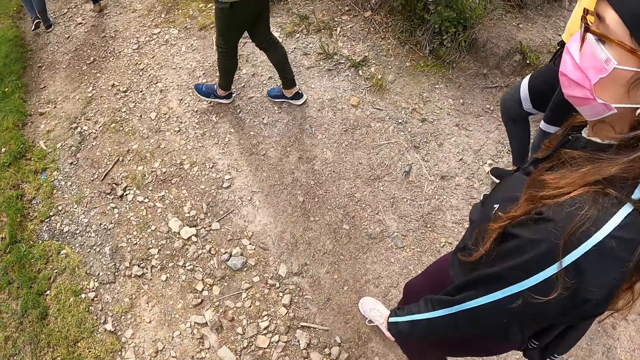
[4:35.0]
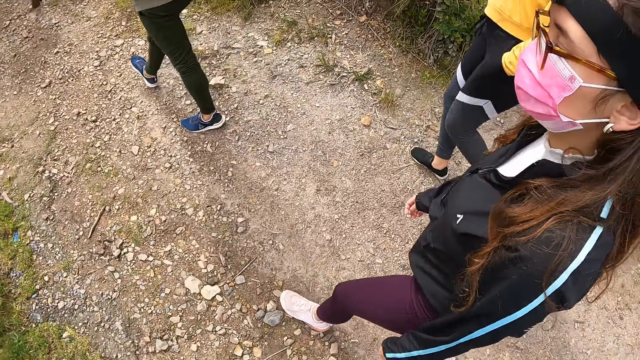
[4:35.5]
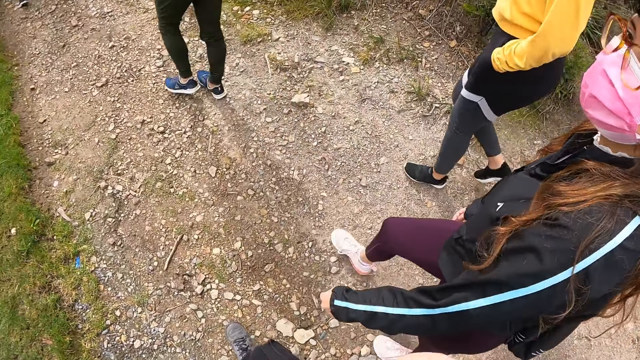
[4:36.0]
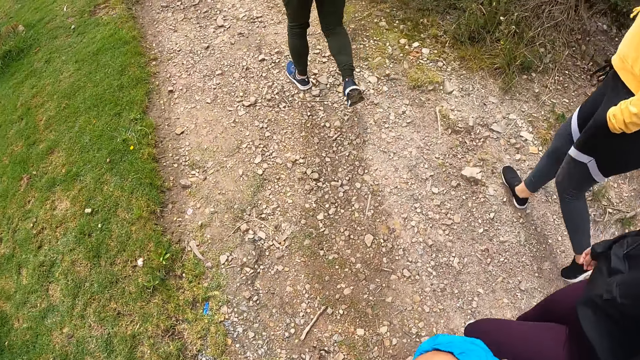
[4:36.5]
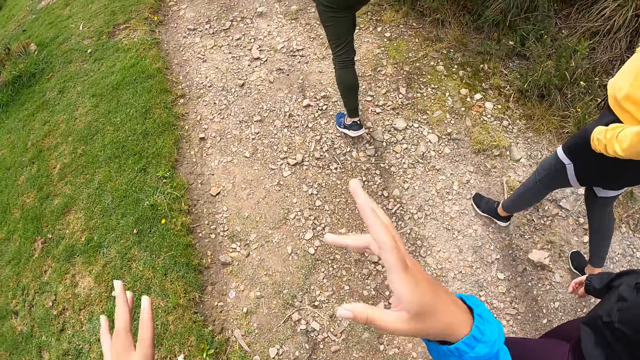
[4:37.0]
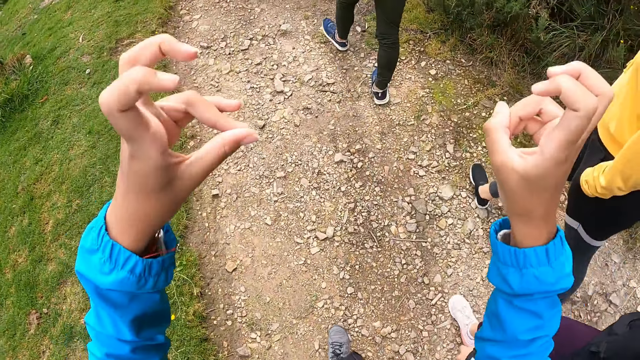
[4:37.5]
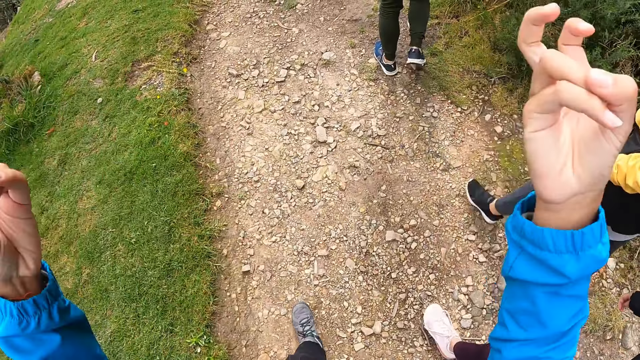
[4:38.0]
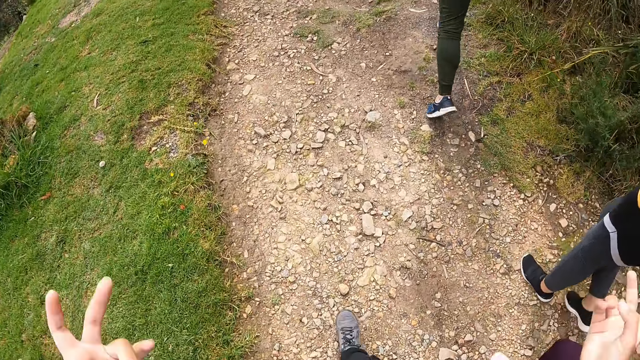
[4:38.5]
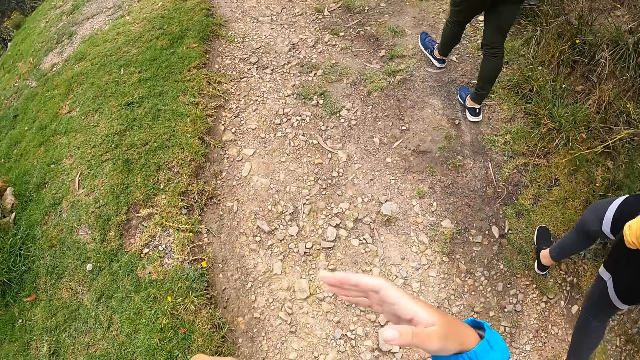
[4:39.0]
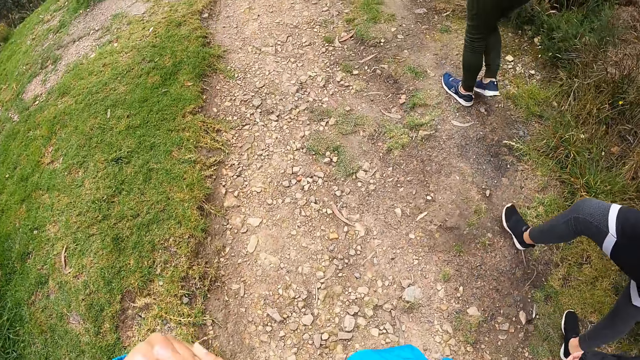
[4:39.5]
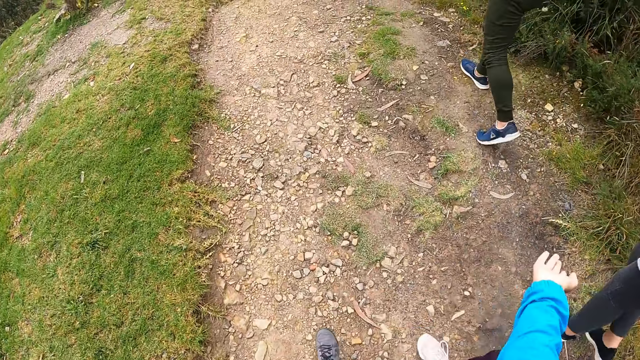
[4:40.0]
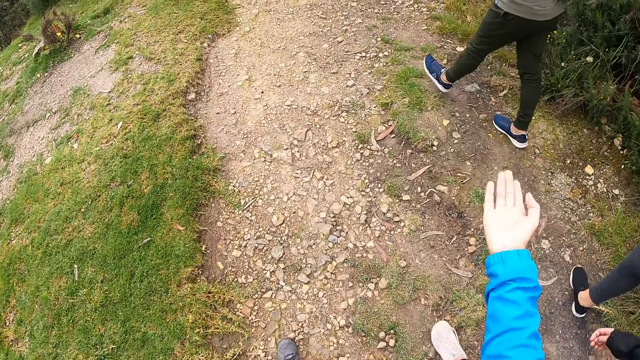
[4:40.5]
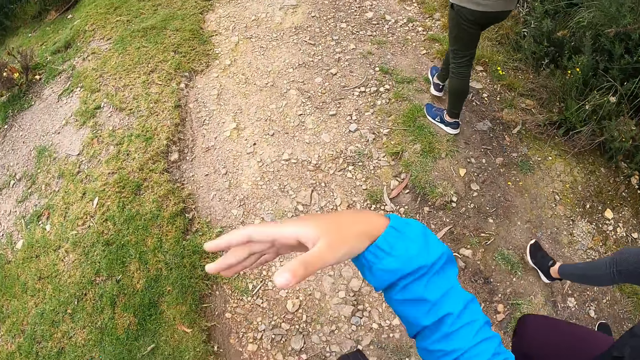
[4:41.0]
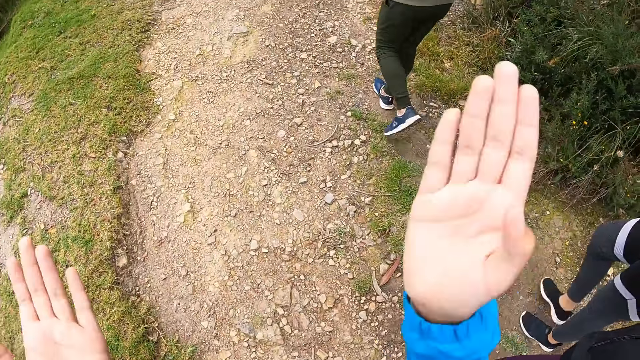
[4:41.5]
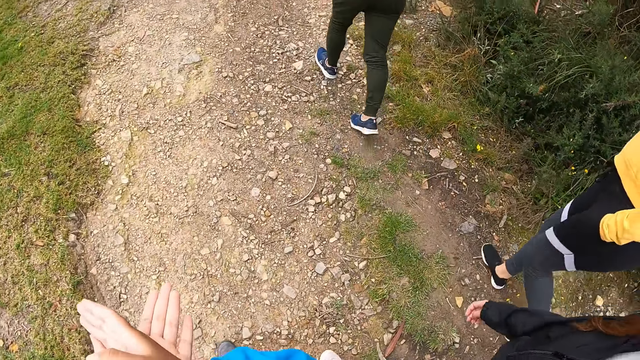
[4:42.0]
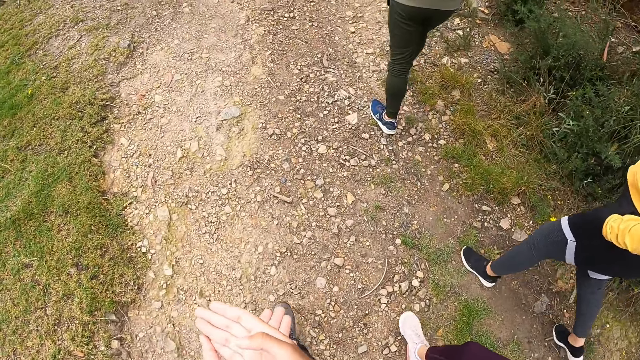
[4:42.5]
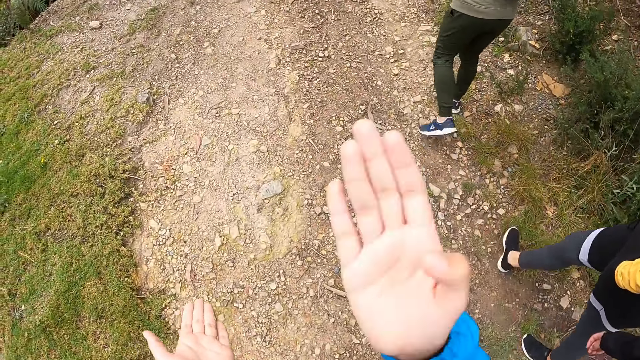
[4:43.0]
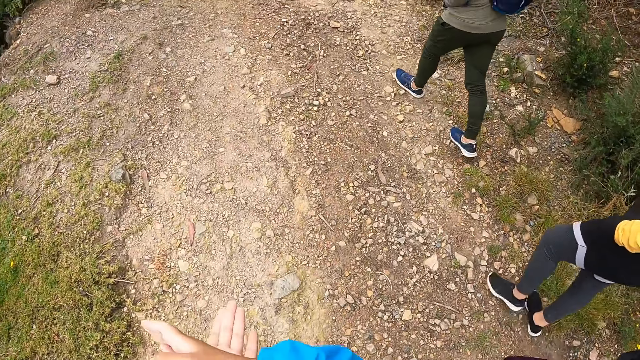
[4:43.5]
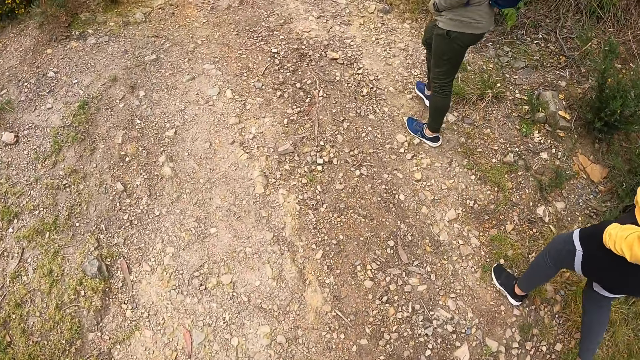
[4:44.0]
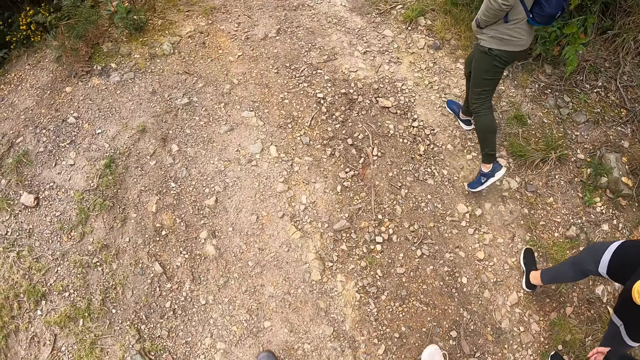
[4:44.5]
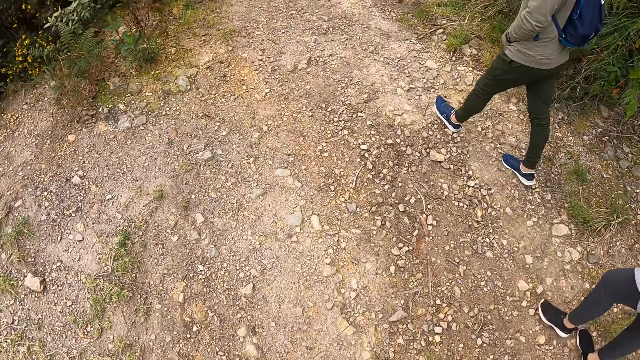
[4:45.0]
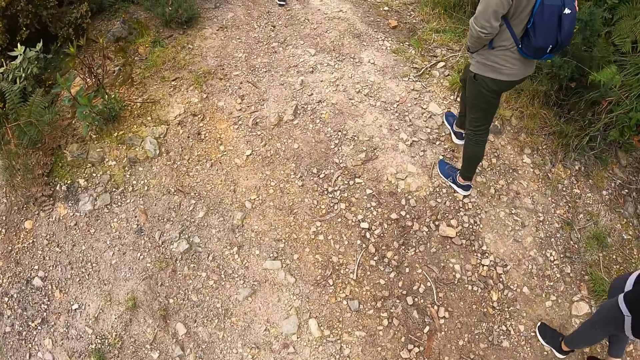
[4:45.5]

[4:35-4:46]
The camera wearer uses hand gestures. They use hand gestures again.

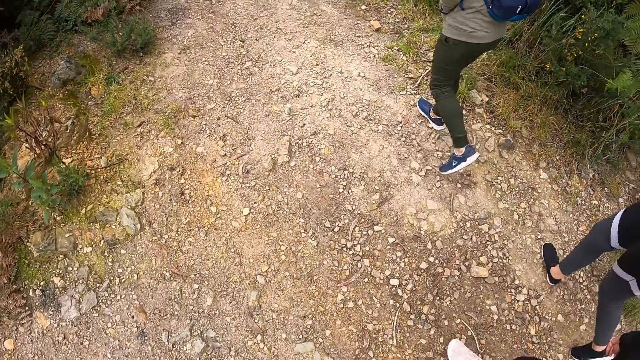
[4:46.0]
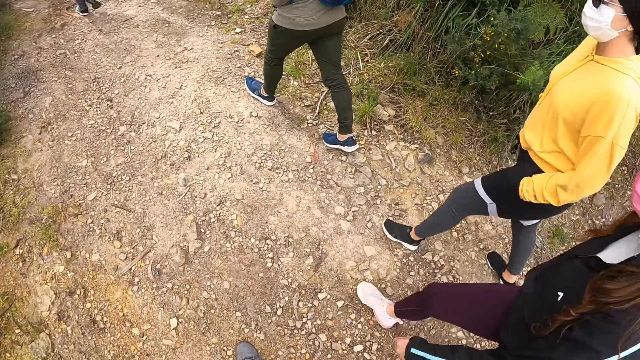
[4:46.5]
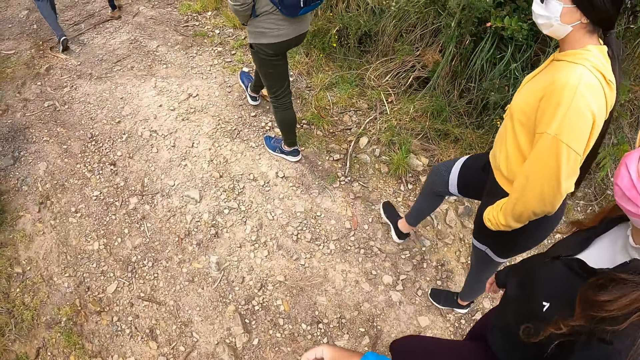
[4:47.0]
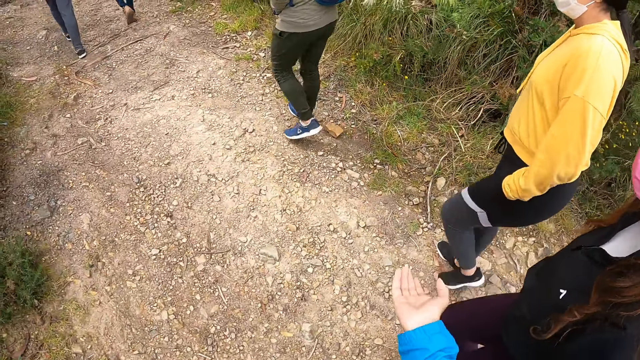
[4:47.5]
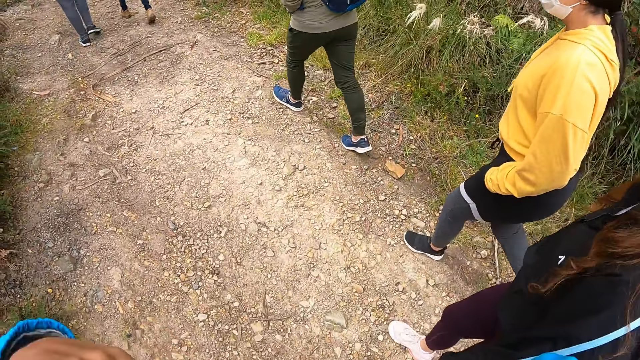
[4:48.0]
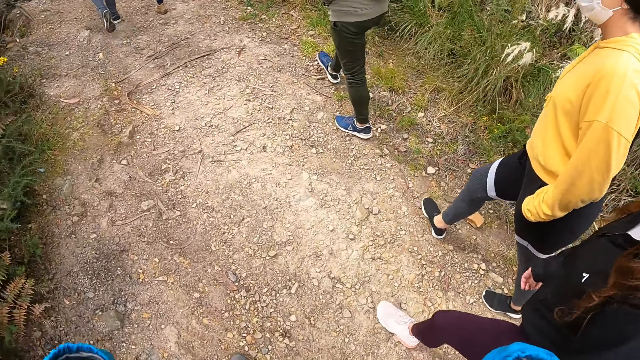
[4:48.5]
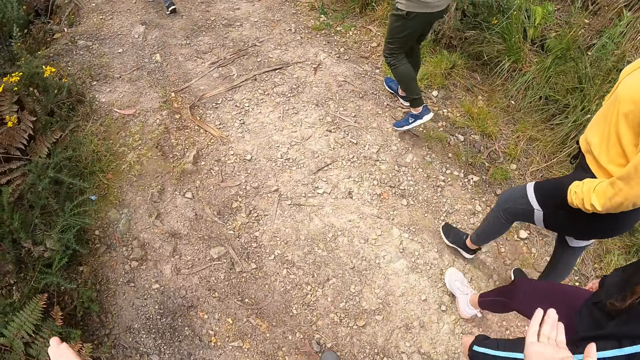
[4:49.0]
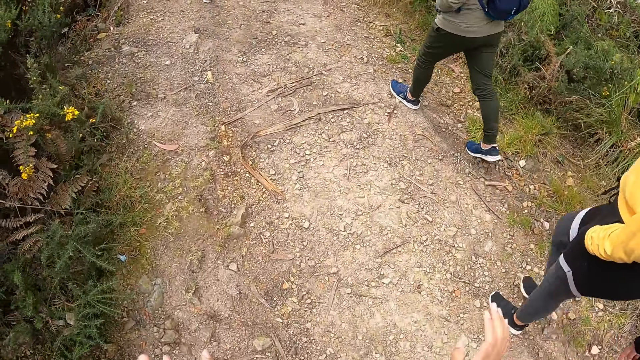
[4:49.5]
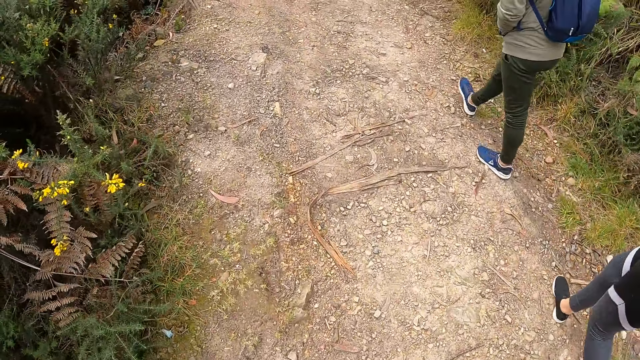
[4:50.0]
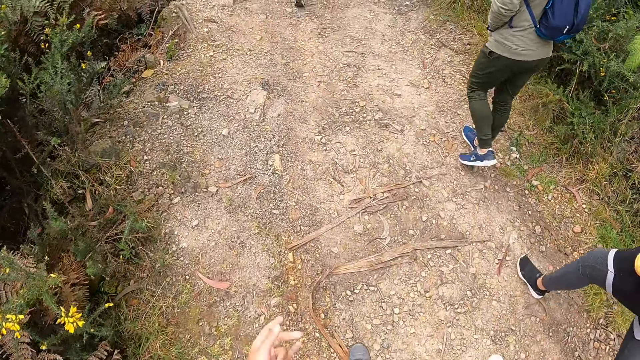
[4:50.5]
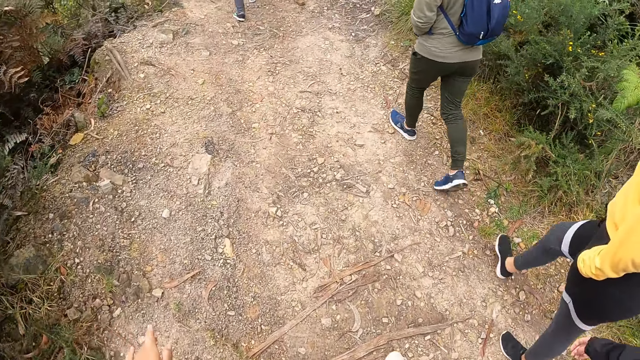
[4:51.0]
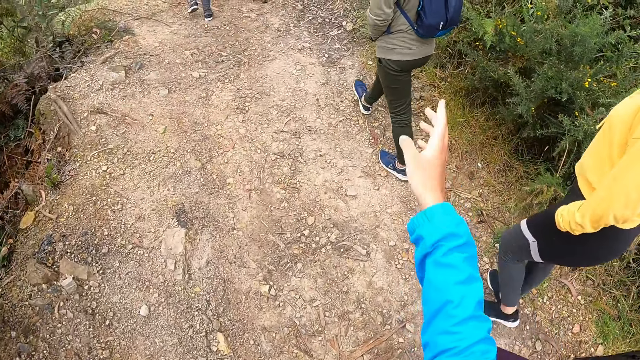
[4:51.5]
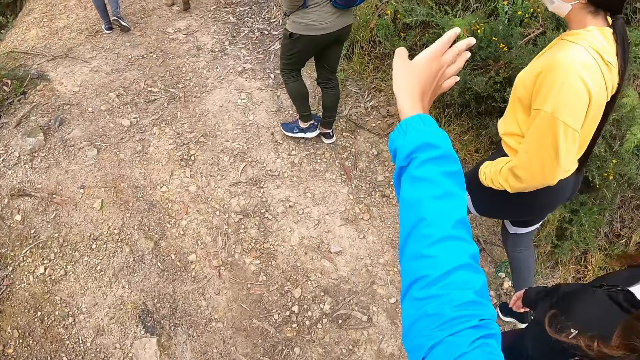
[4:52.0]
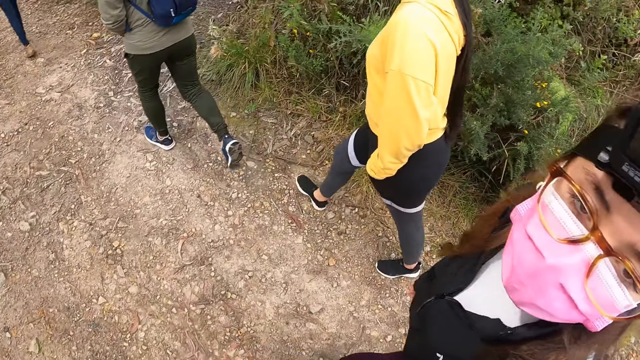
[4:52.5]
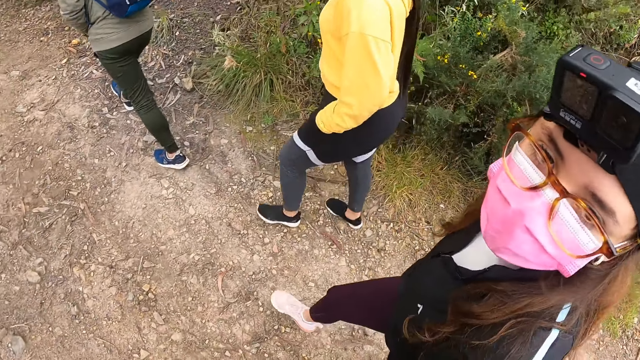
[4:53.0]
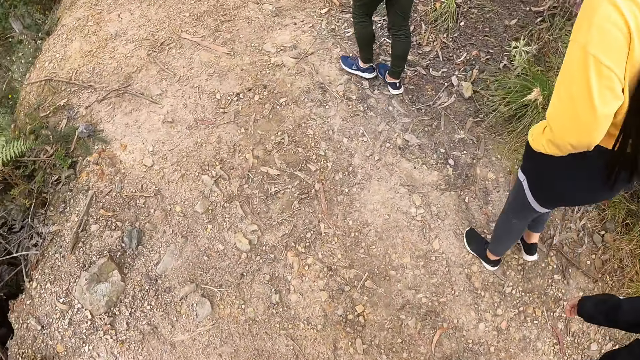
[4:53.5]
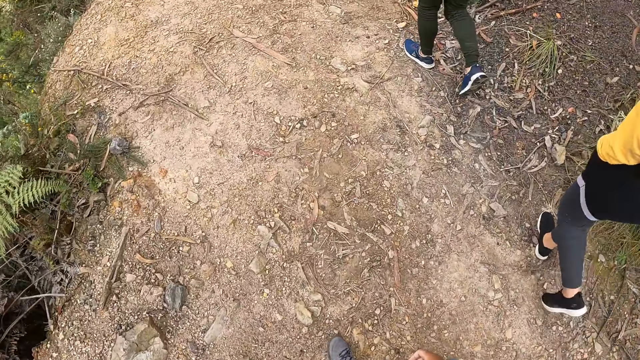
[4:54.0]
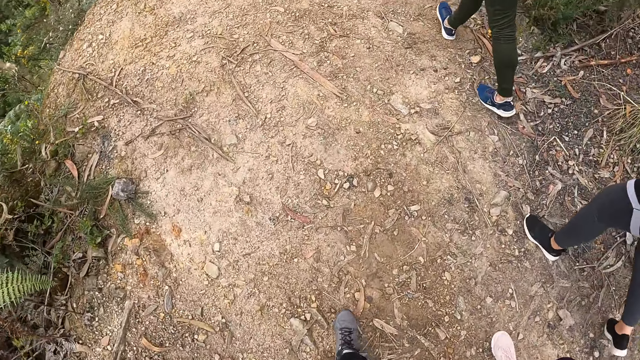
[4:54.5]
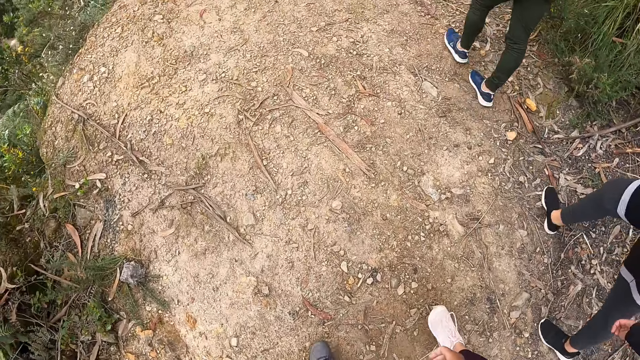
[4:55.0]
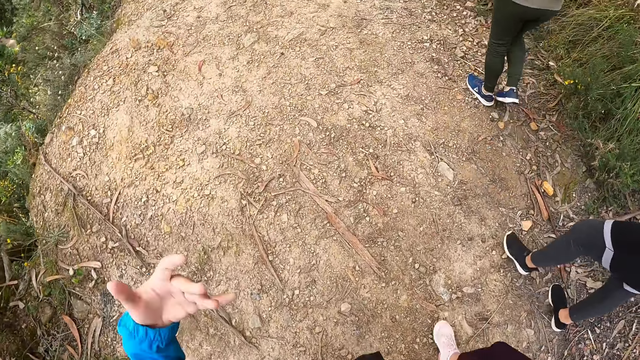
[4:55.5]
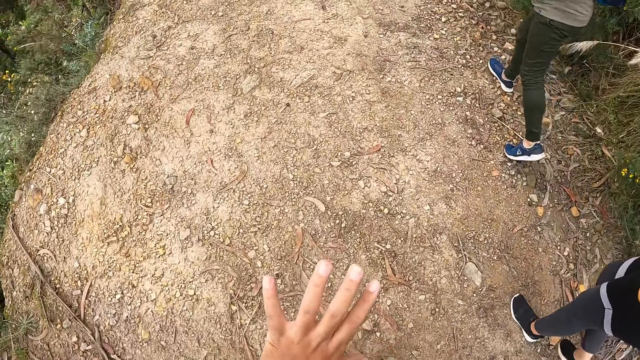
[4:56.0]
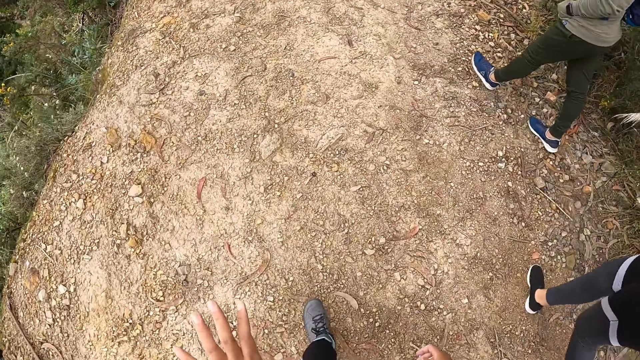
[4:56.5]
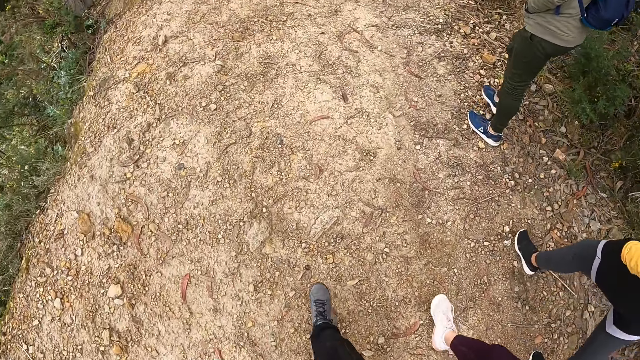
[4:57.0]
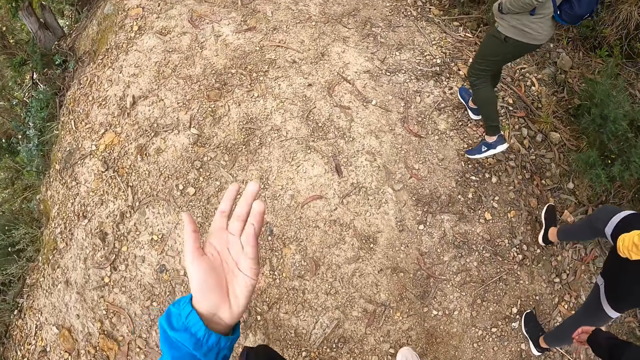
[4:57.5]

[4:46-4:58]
The camera wearer touches her face with both hands. A person looks at the camera wearer.
